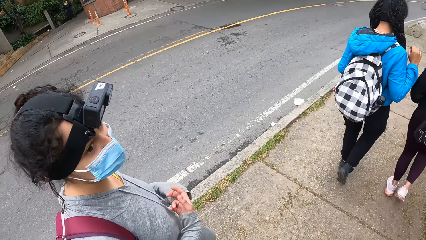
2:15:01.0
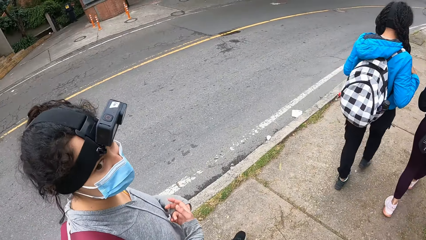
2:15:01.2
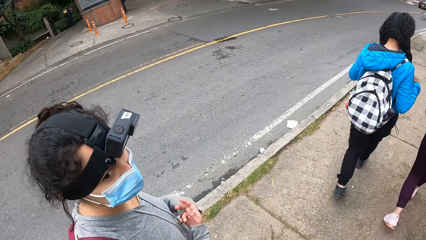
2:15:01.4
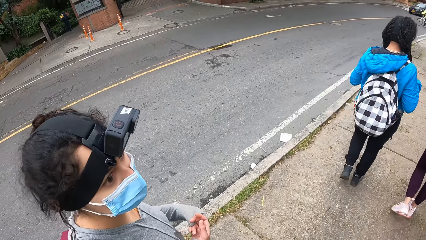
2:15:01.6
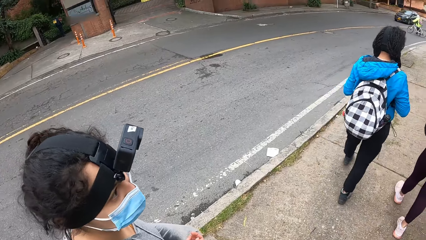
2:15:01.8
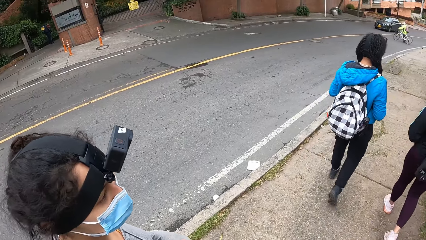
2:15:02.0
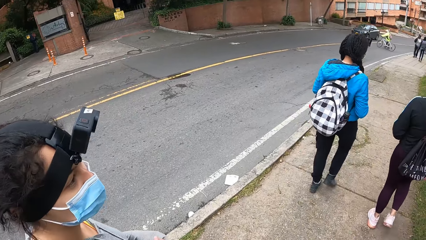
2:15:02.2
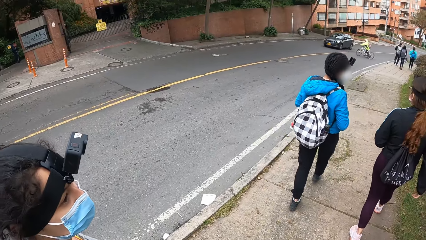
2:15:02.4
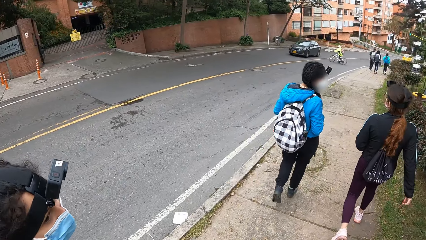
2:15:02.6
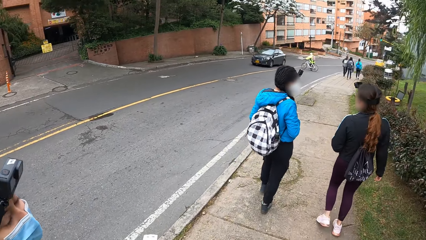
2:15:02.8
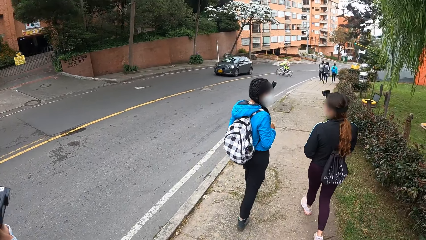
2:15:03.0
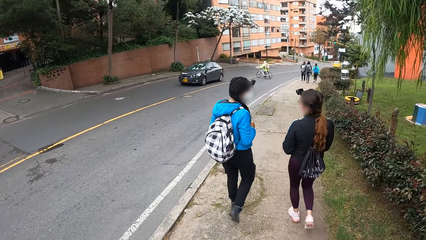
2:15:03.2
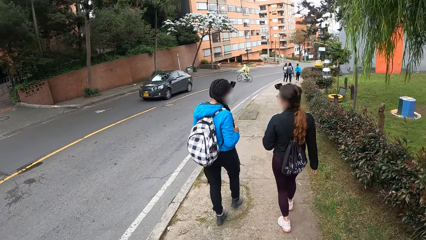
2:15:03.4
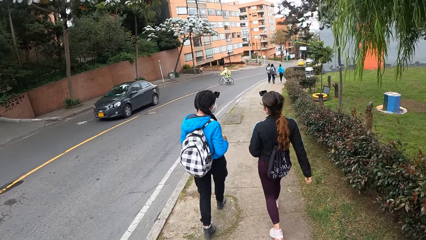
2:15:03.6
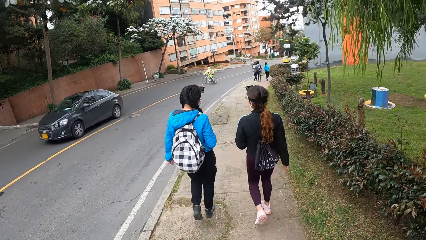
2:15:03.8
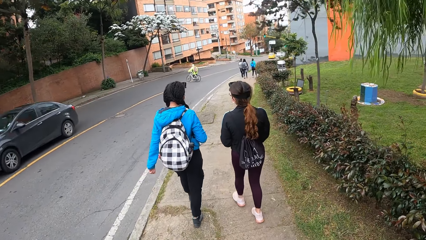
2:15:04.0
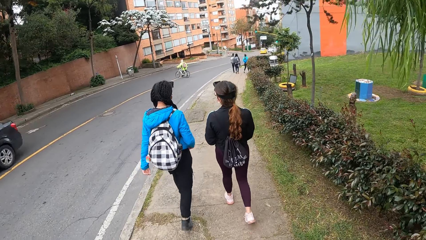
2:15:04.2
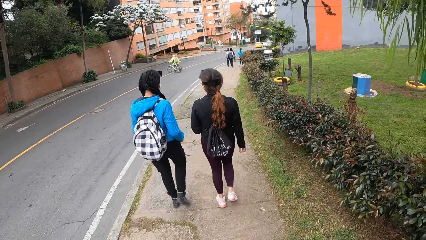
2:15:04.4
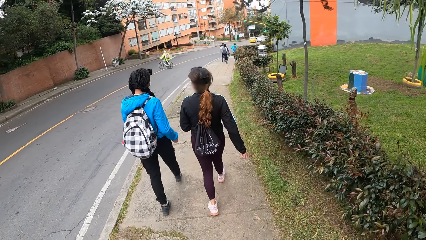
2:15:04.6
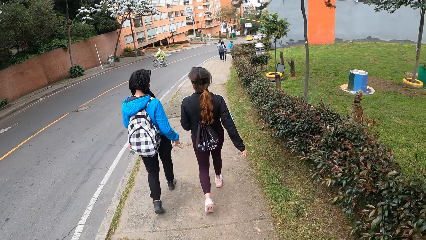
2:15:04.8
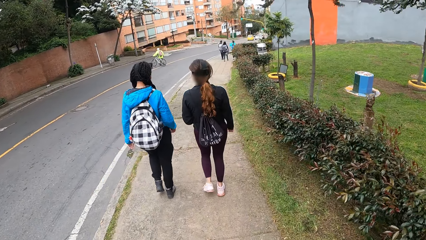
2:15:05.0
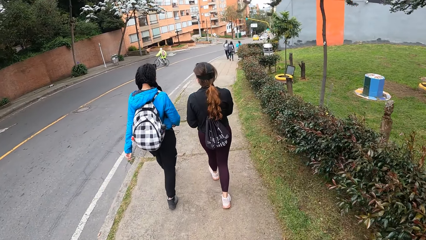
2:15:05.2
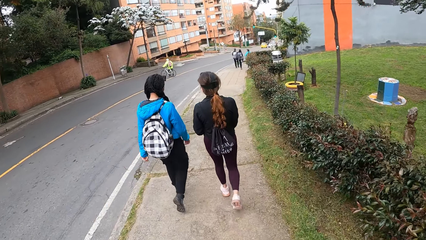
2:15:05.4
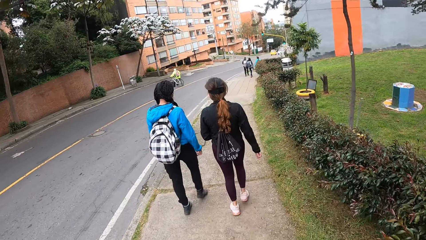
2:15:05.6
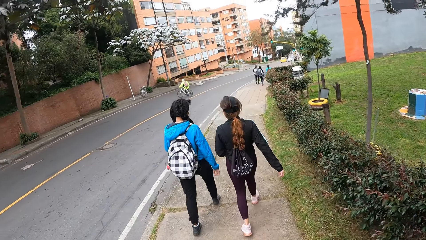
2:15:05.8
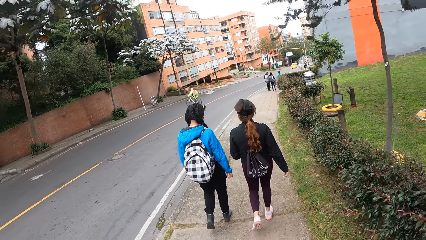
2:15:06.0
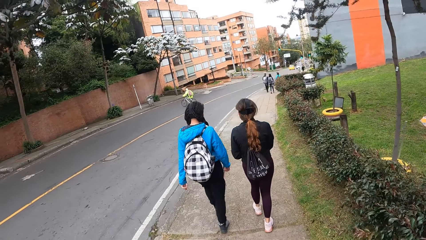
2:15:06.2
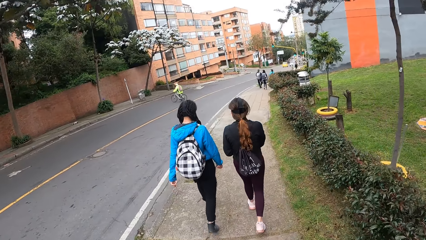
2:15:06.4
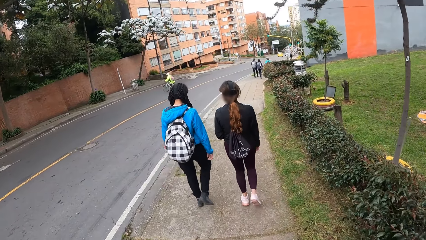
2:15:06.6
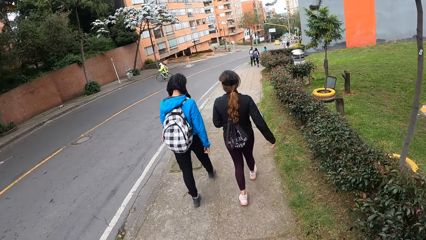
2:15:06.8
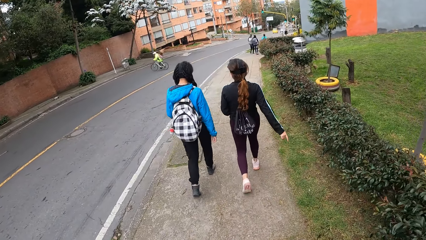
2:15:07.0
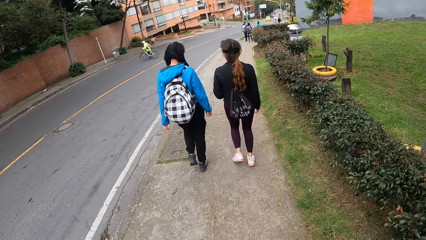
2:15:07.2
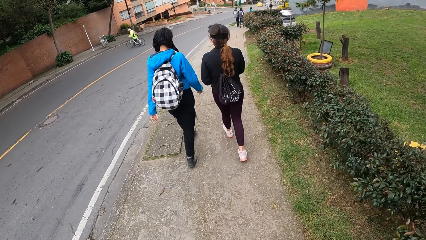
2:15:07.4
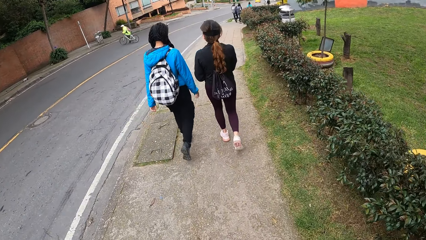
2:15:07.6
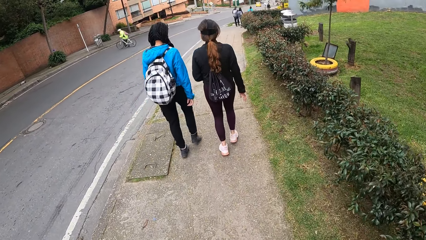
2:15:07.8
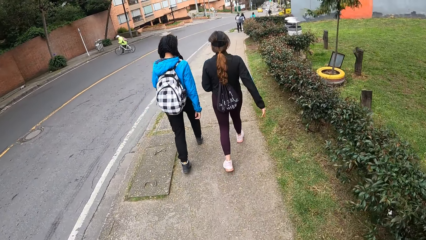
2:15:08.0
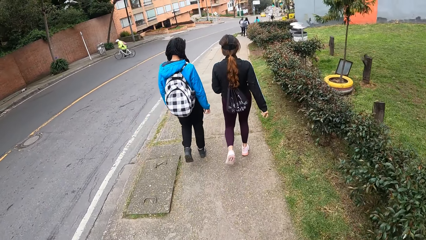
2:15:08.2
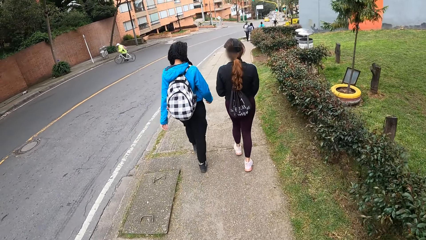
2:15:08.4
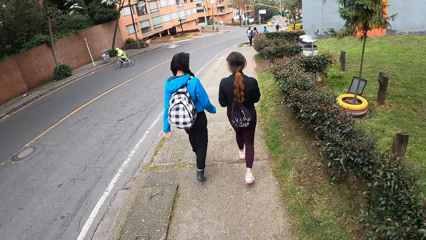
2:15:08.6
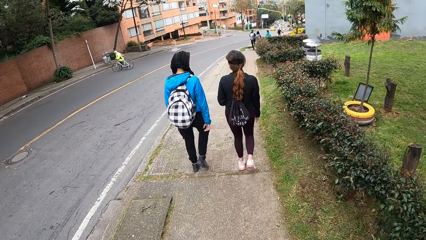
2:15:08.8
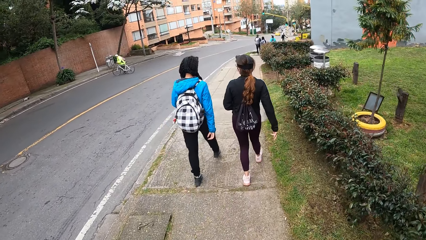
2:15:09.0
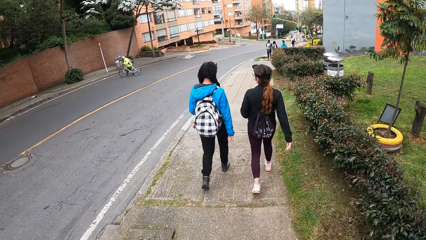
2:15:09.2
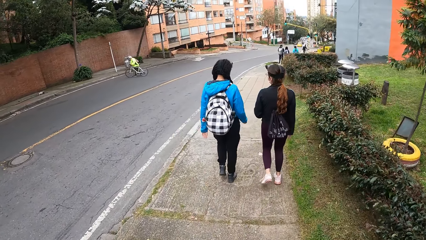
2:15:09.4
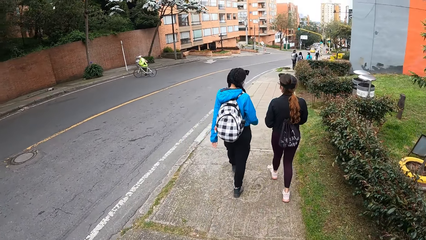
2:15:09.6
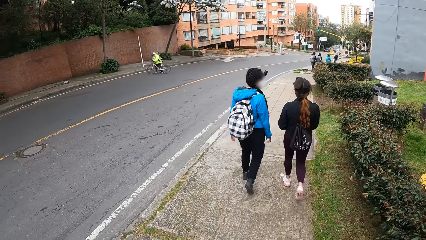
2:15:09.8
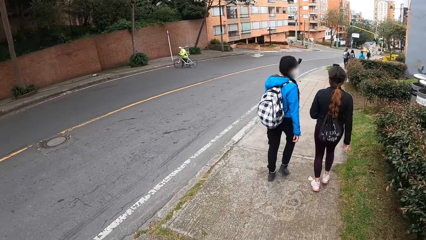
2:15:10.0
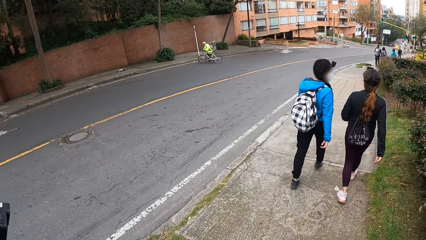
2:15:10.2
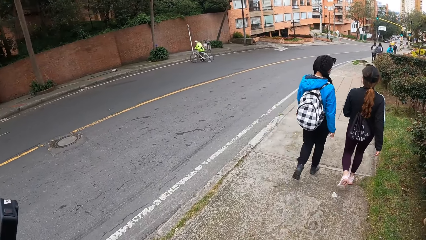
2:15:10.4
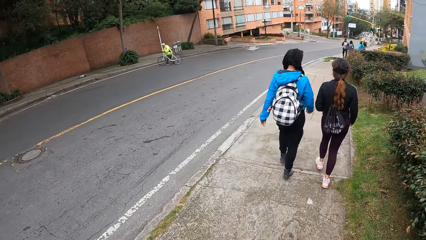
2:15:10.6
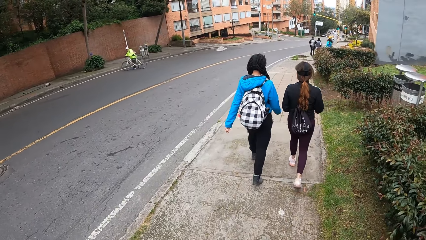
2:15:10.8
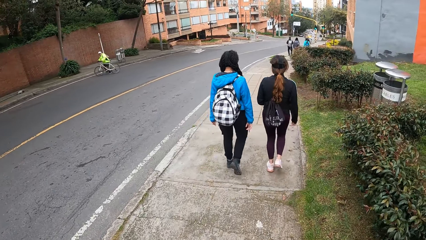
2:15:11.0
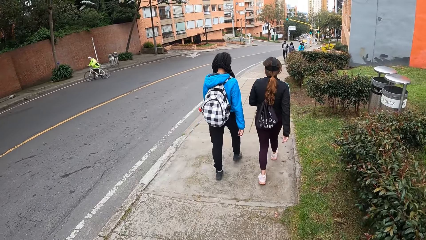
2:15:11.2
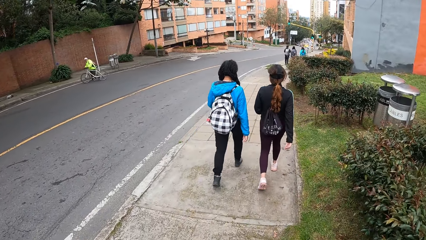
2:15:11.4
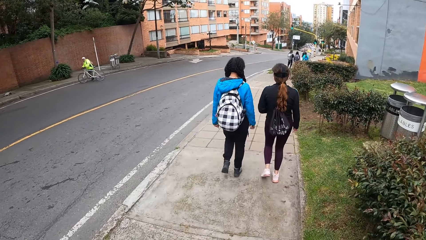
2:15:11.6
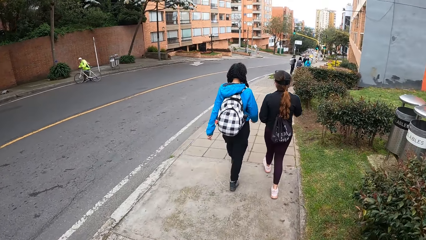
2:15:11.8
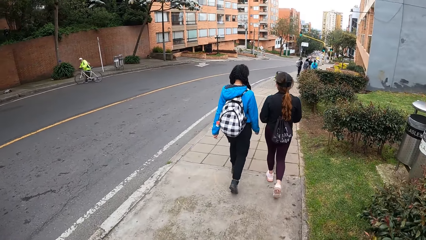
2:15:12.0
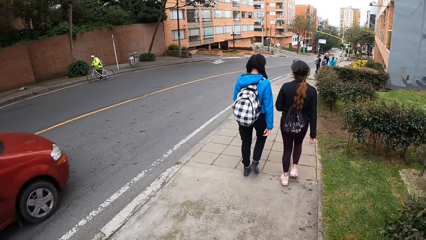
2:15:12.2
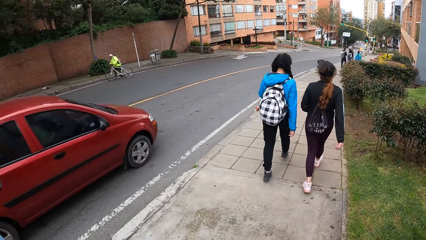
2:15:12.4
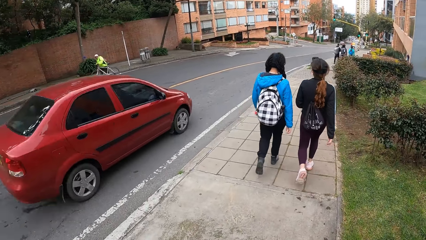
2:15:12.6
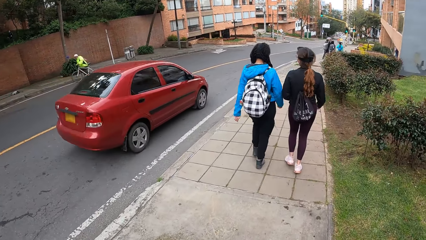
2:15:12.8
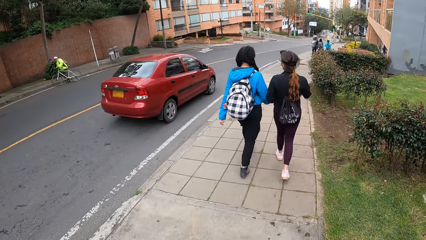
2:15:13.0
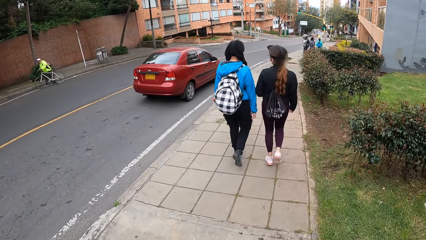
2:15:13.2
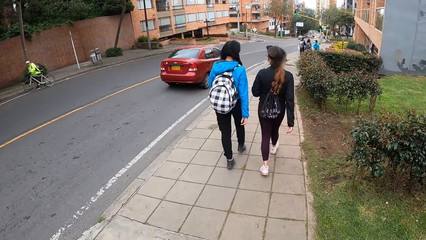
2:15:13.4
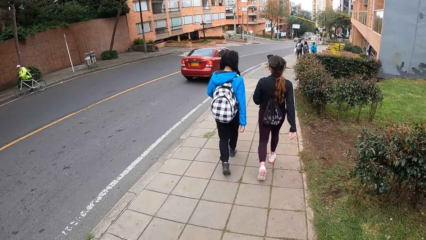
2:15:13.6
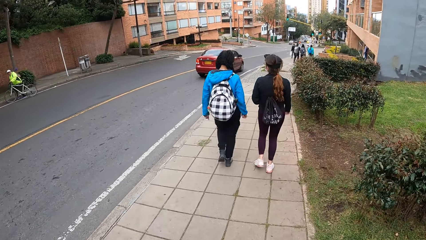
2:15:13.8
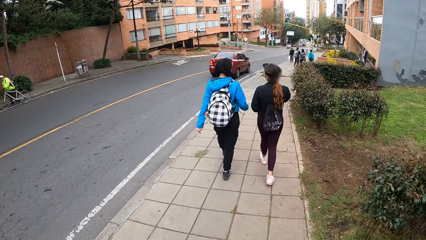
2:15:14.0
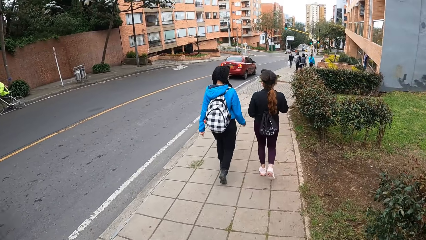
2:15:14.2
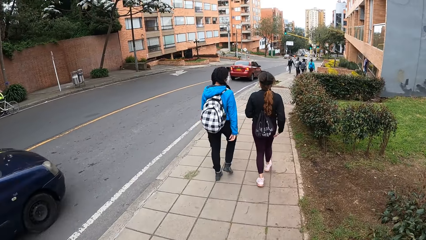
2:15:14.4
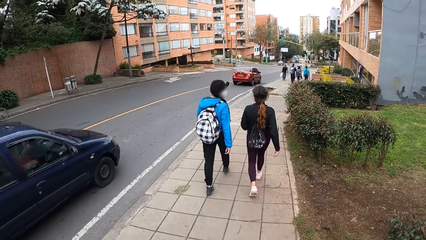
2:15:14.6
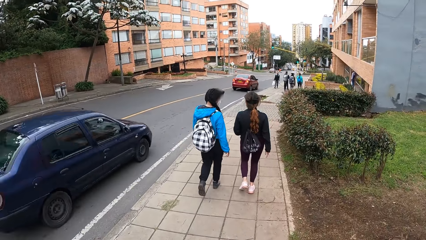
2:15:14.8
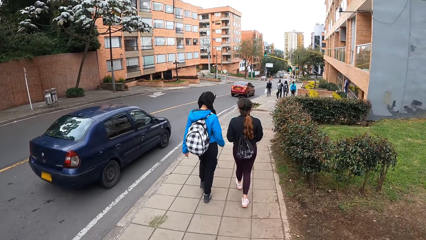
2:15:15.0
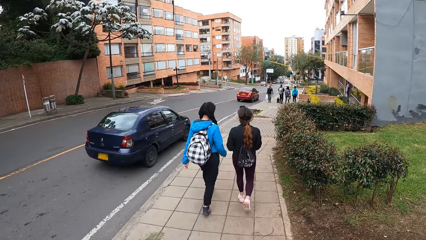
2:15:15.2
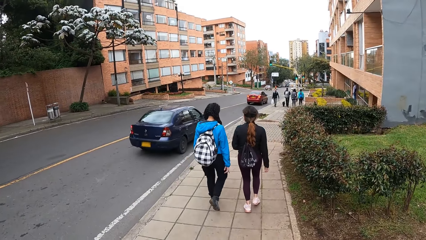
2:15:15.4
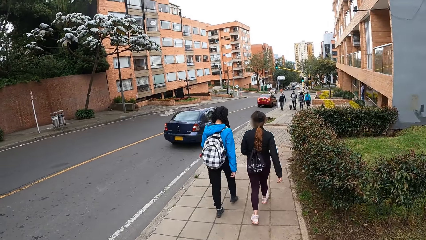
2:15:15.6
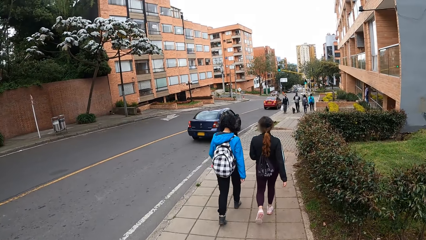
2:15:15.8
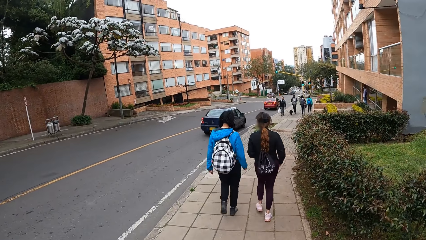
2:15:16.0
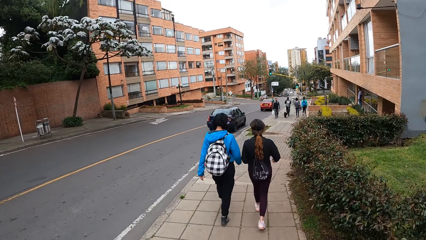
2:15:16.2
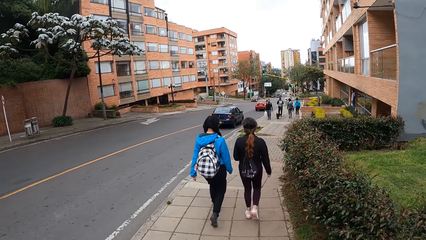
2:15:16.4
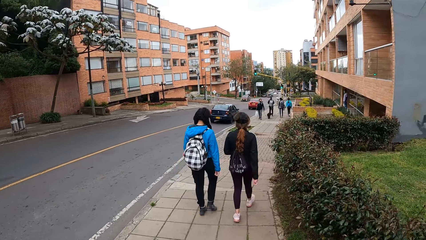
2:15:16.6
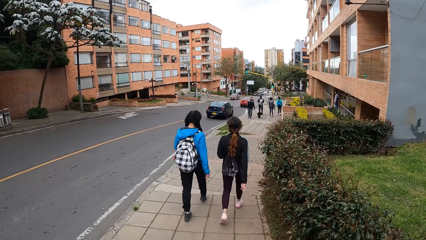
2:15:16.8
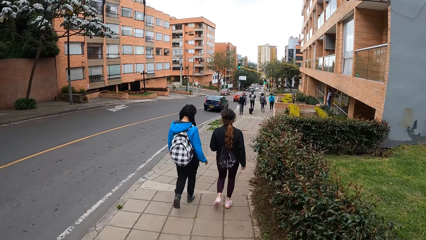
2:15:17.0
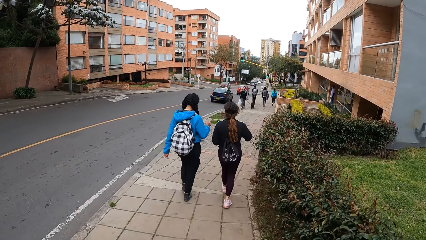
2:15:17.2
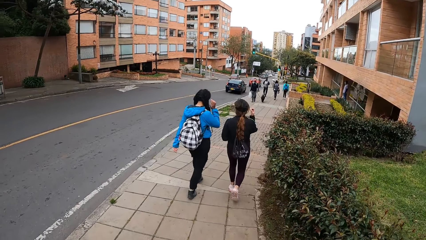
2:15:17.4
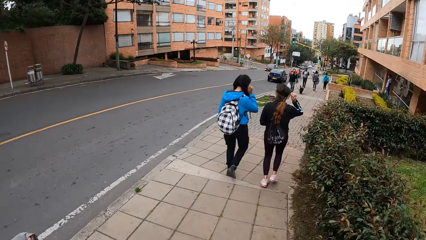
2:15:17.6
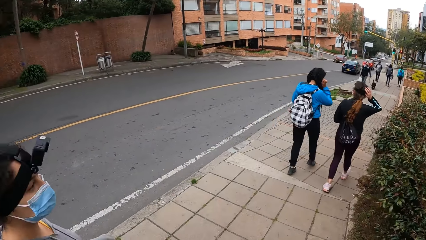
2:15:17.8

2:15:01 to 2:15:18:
A grey car drives past the camera wearer. An orange car drives past the camera wearer. A blue car drives past the camera wearer. A silver bicycle rides past the camera wearer.
